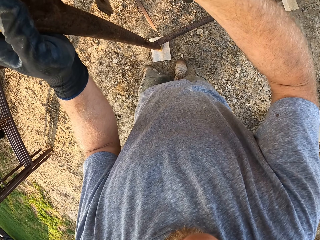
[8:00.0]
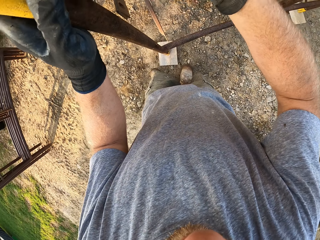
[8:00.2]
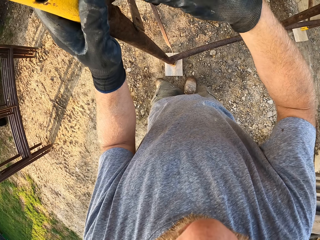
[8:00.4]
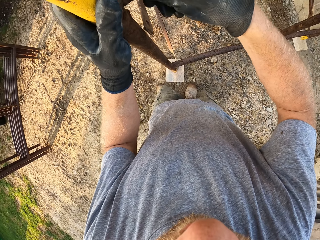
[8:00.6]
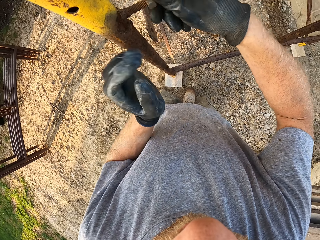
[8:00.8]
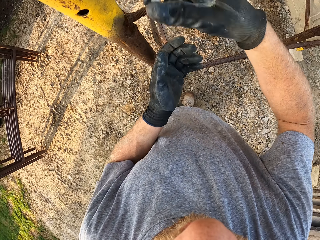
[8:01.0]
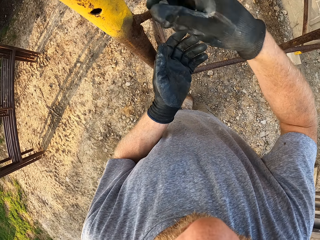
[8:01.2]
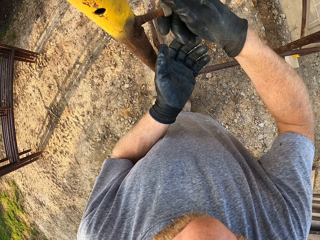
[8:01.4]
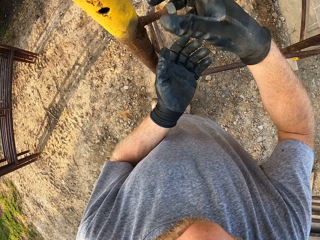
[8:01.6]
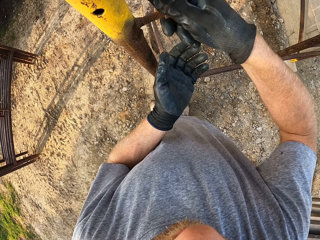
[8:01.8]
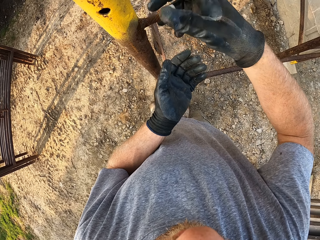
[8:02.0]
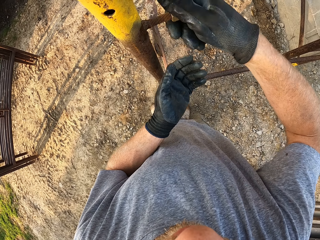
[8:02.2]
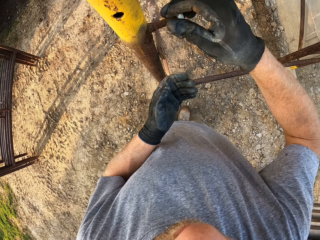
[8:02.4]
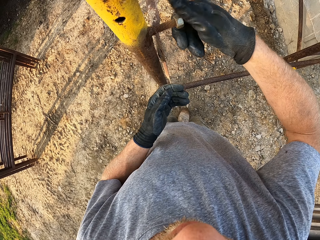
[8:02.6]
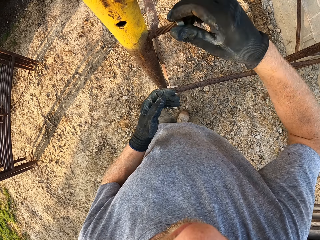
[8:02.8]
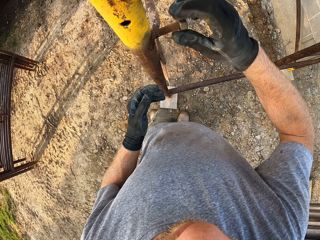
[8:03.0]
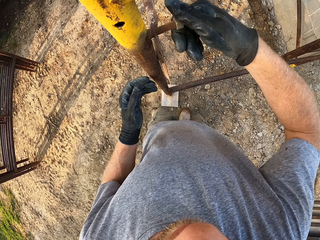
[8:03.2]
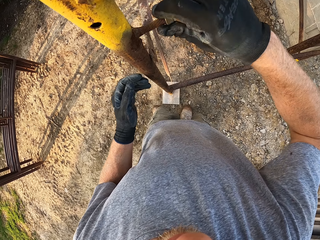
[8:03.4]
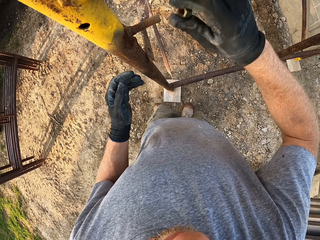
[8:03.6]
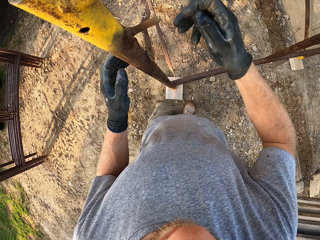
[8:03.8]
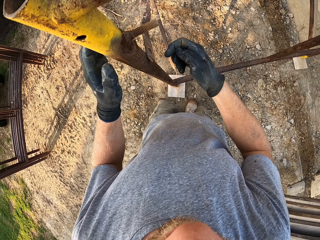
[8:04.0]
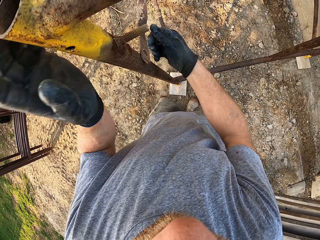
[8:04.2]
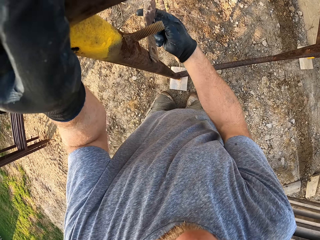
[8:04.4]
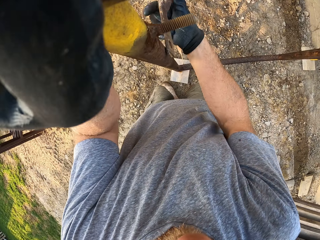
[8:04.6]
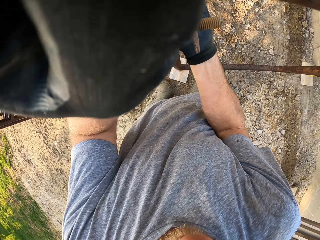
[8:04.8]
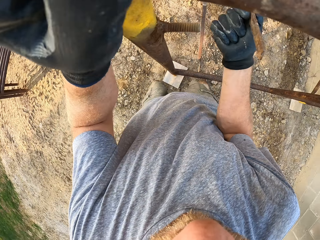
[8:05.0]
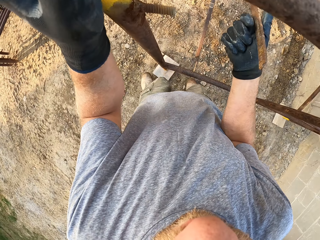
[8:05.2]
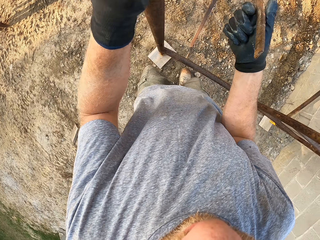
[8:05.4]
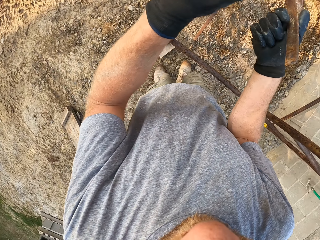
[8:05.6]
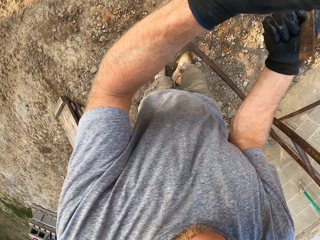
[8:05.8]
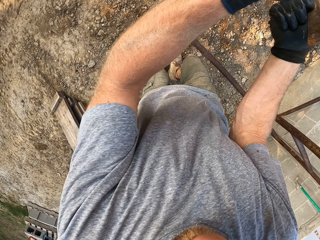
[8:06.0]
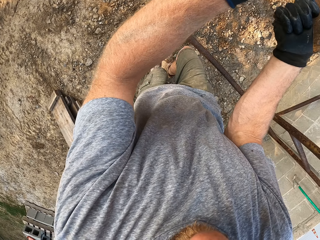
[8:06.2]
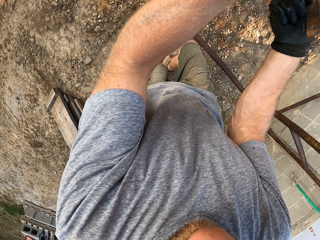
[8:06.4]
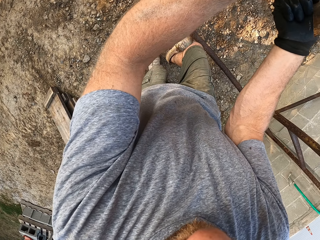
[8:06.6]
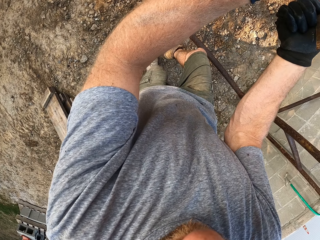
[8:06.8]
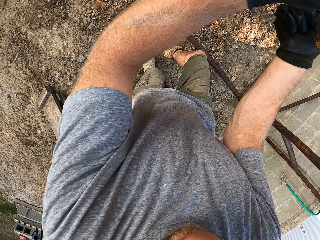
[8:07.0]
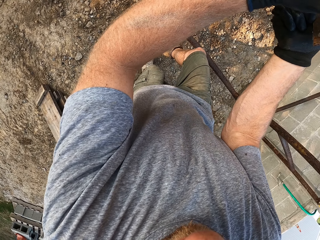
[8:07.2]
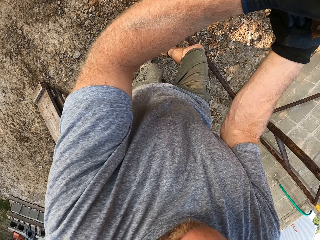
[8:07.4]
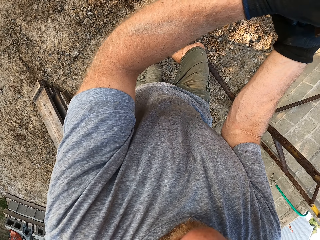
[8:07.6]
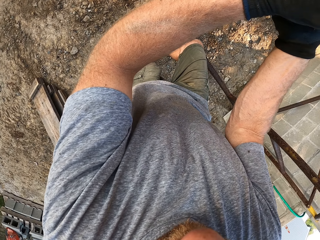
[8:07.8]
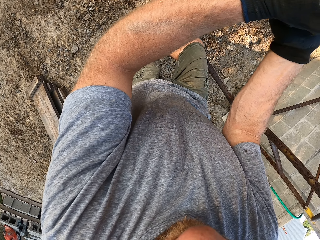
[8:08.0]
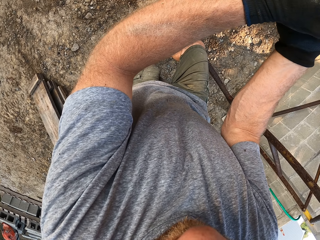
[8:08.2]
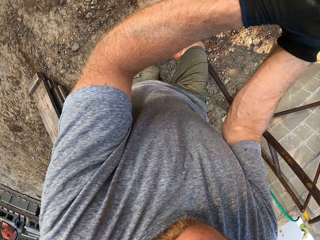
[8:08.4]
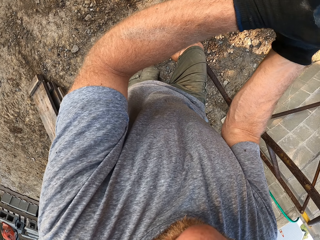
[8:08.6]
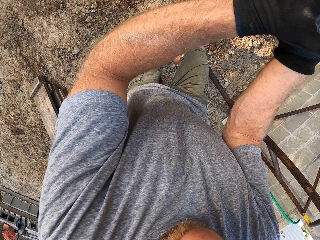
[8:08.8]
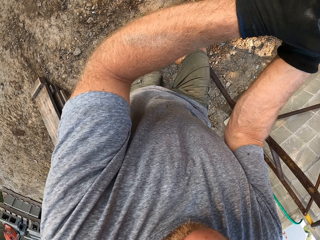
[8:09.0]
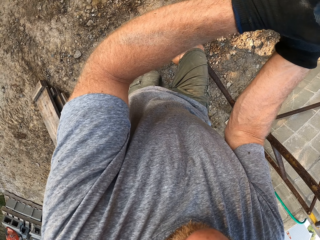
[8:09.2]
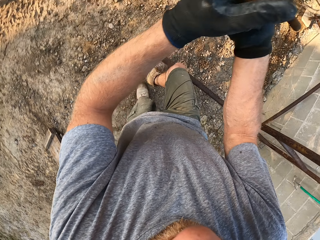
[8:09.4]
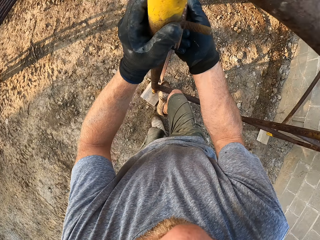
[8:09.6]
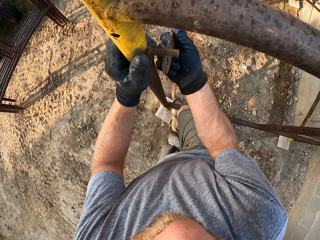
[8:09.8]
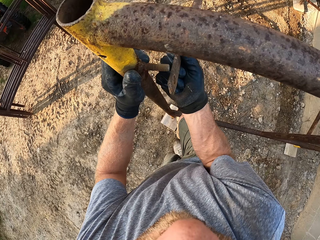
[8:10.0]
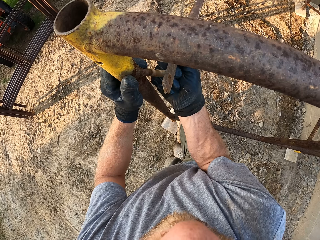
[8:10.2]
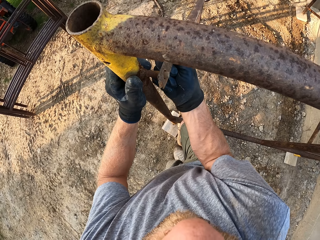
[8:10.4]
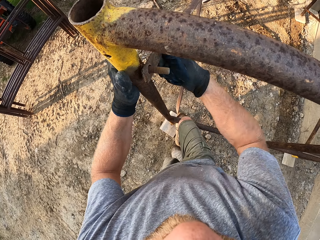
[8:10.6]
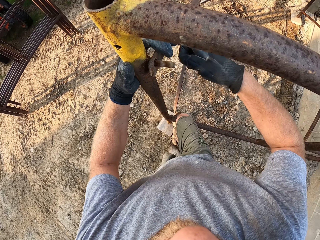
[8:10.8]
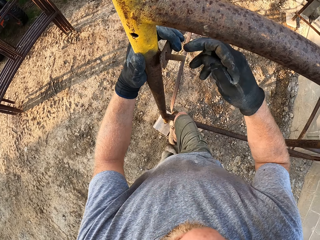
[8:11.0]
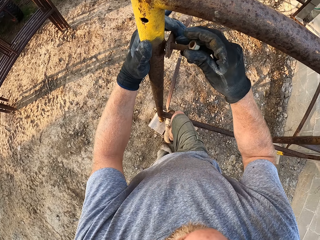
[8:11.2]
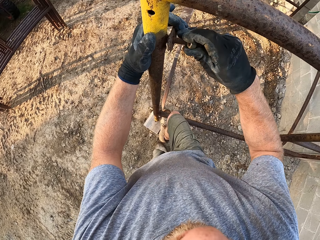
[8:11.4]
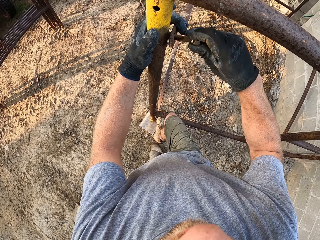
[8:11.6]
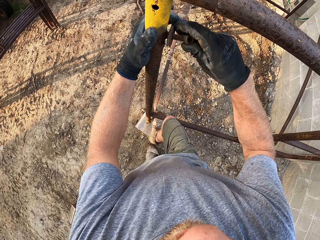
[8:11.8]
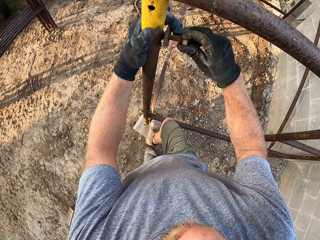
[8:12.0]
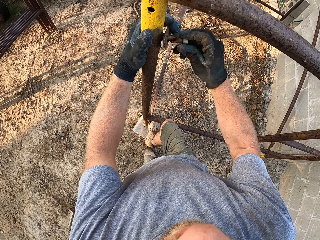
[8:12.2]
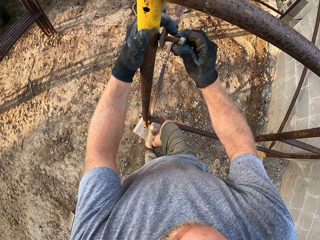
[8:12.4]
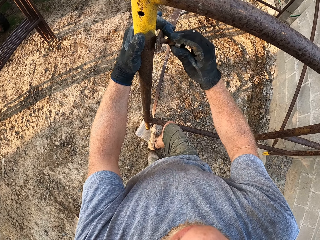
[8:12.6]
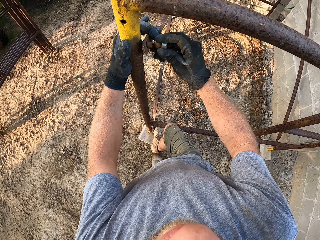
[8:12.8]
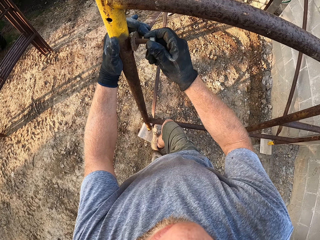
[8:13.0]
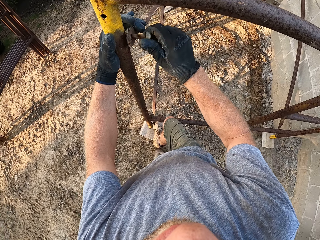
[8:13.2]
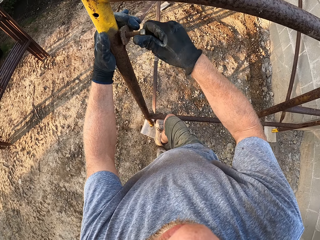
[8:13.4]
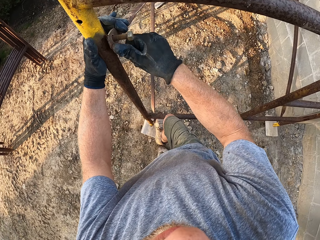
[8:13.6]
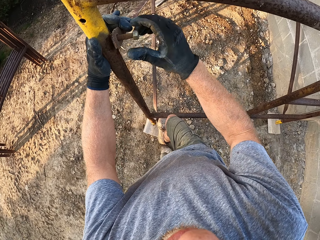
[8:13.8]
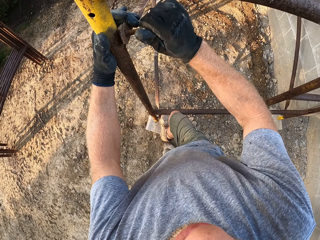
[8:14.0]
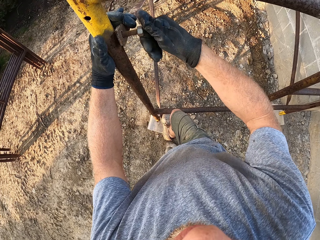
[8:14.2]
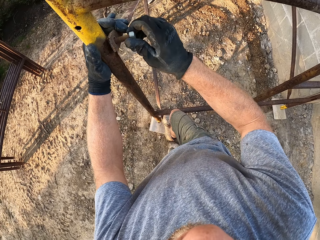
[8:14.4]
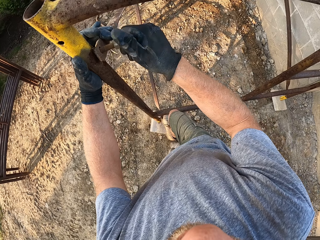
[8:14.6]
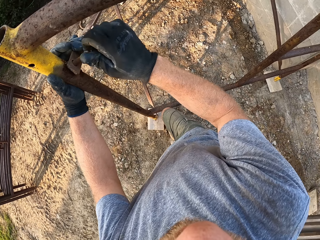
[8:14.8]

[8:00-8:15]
The camera wearer hangs a rod on the hook on the rack. They fix the ladder. They fasten the nut on the hook.

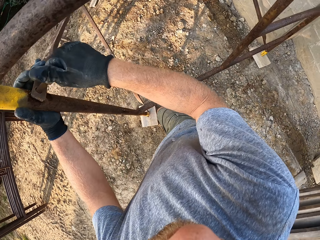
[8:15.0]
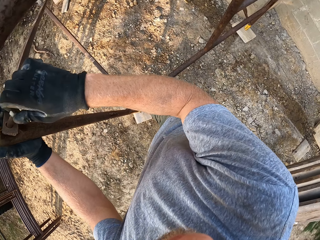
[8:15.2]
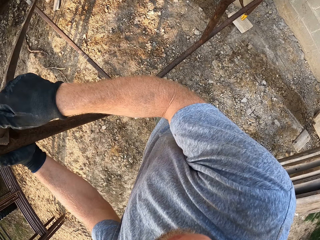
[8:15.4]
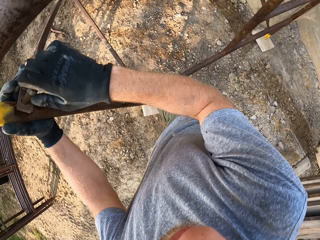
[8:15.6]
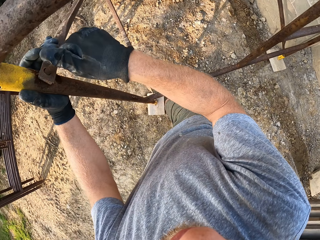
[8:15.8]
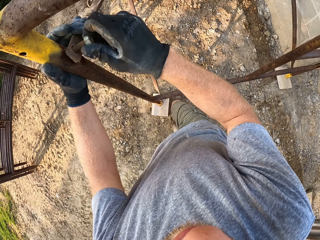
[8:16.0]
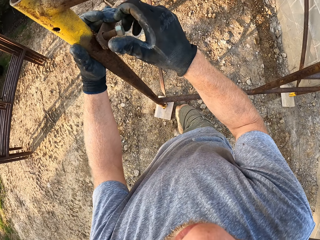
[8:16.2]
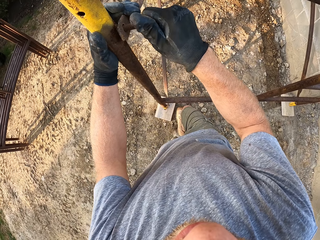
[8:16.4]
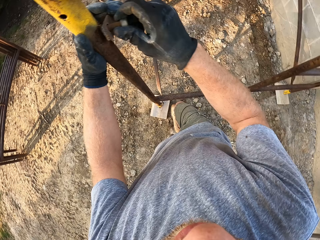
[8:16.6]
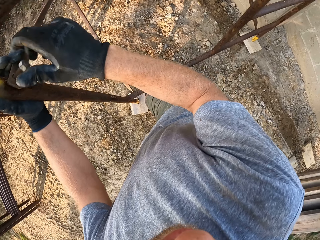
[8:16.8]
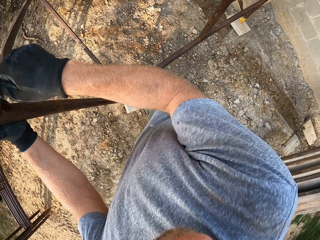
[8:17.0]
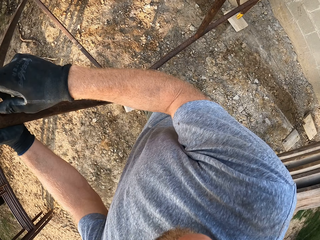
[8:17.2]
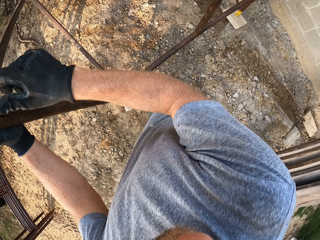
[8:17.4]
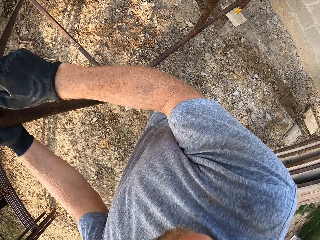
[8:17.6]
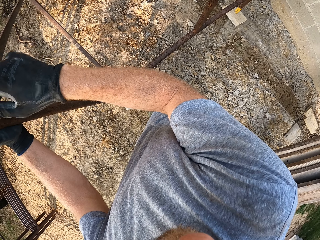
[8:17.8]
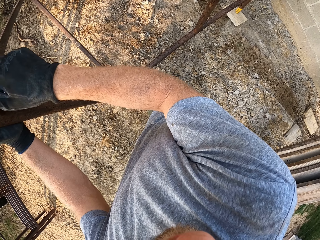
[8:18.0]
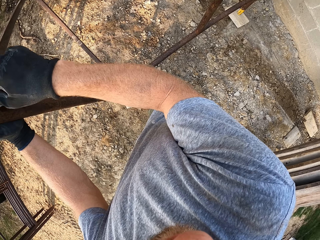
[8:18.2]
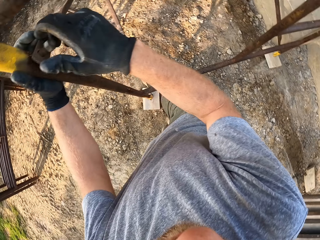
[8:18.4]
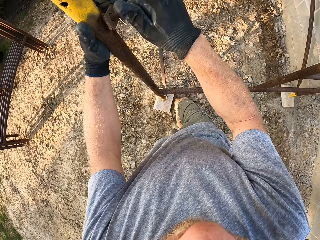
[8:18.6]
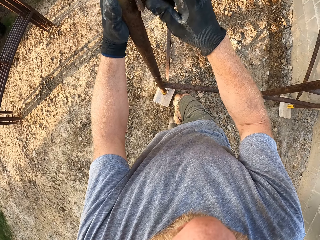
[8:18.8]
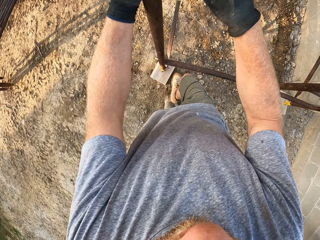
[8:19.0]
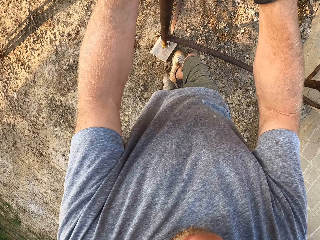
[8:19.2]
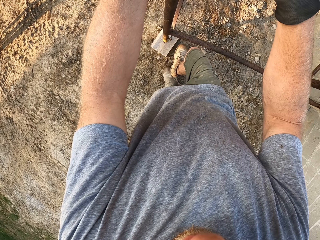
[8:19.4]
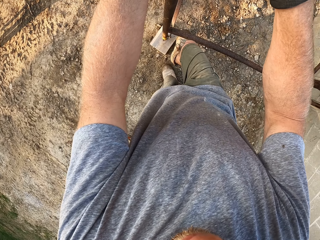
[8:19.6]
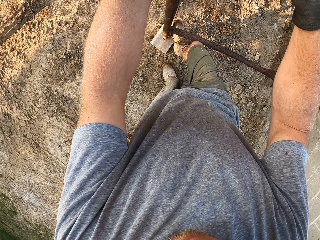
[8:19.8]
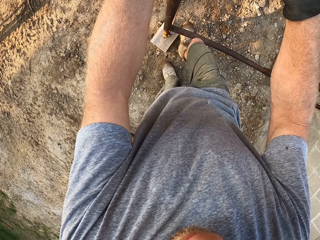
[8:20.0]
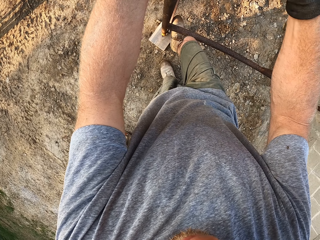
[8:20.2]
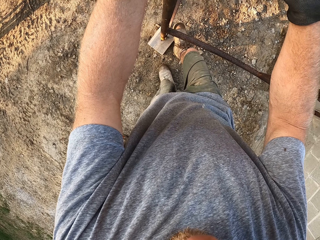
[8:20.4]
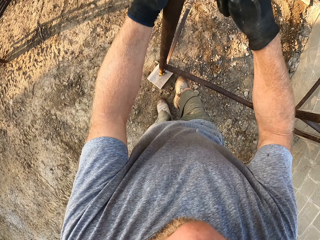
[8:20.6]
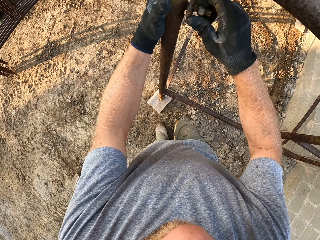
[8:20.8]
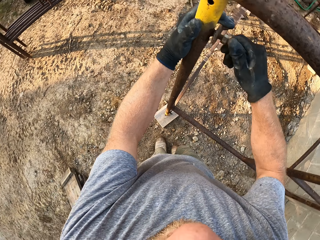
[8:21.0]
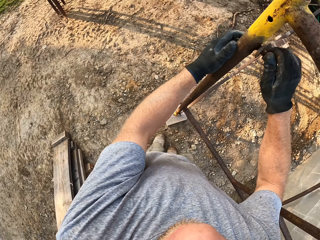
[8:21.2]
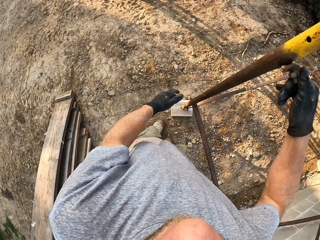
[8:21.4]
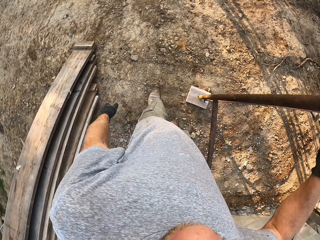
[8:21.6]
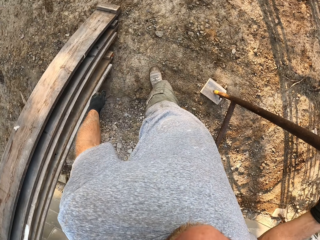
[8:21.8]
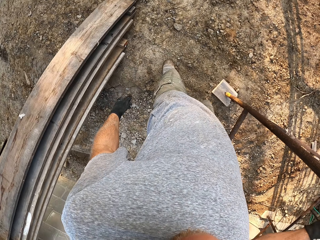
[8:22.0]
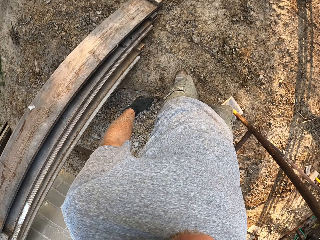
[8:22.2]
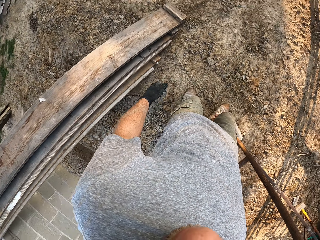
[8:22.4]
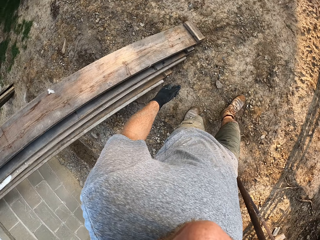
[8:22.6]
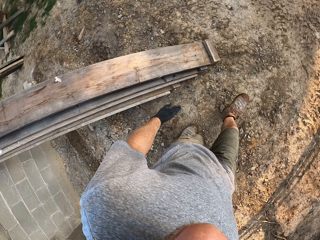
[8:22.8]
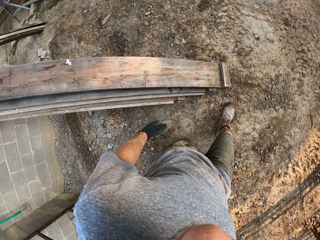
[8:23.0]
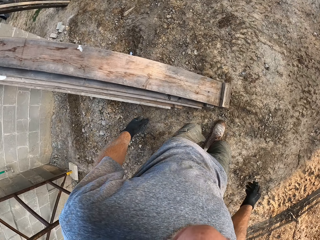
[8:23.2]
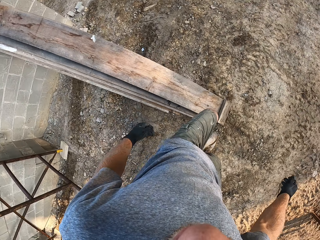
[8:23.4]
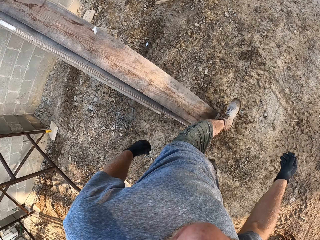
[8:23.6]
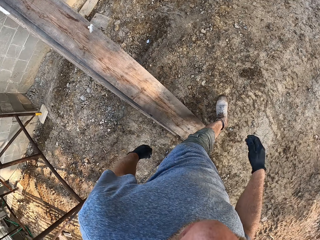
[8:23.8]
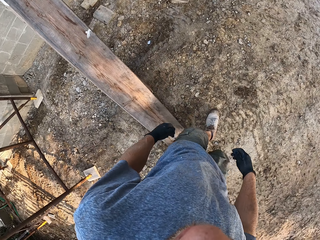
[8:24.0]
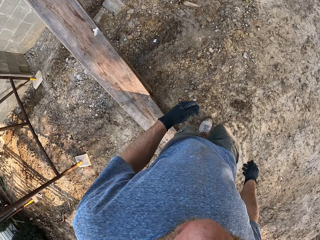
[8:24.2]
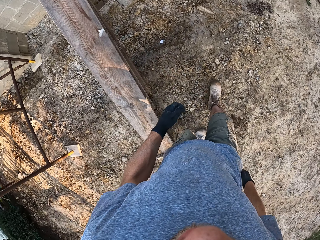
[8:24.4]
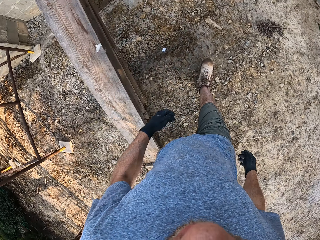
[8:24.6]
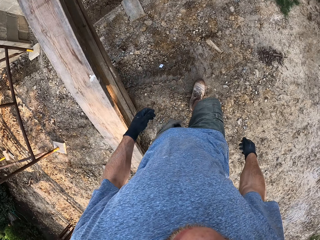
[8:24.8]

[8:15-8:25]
The camera wearer hits his right foot on a pole of the rack. He walks to a wall. He walks around the construction site.
